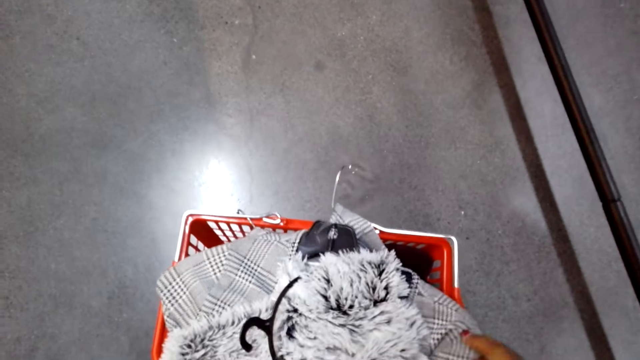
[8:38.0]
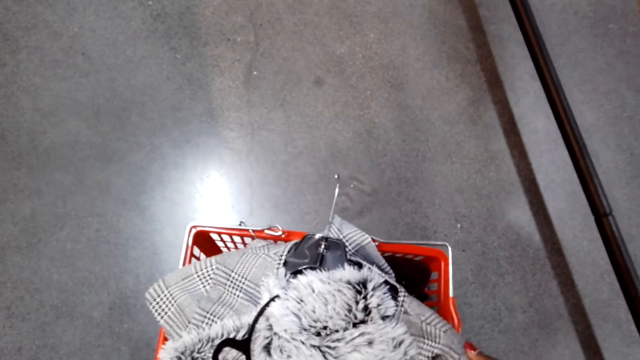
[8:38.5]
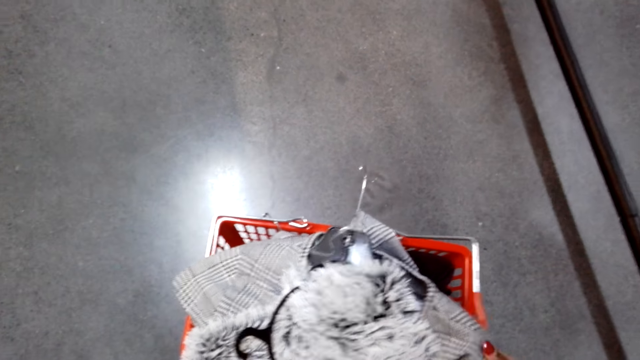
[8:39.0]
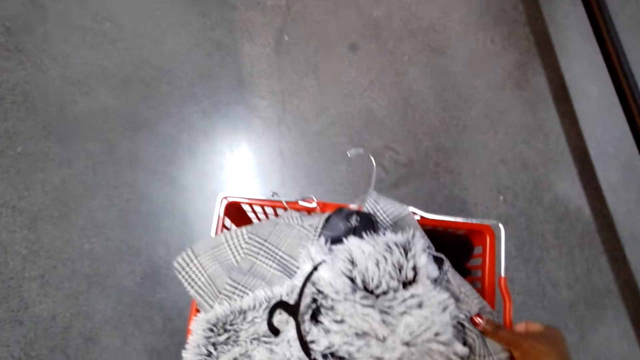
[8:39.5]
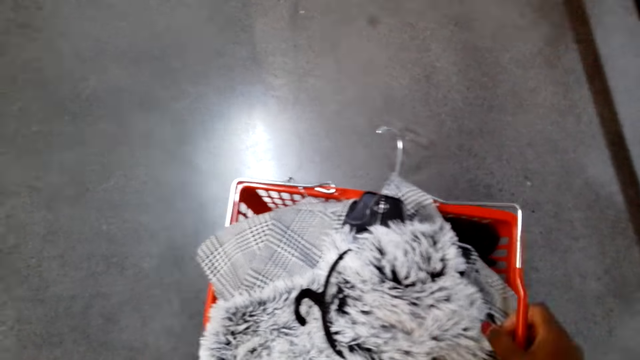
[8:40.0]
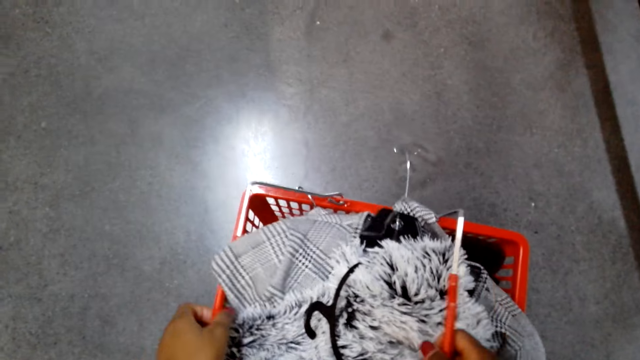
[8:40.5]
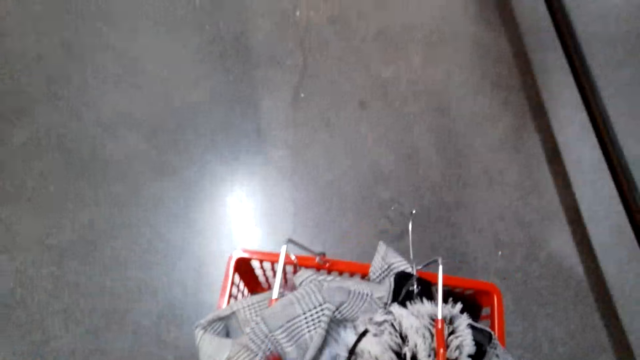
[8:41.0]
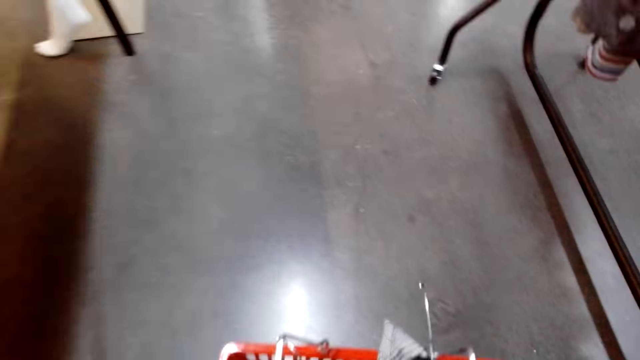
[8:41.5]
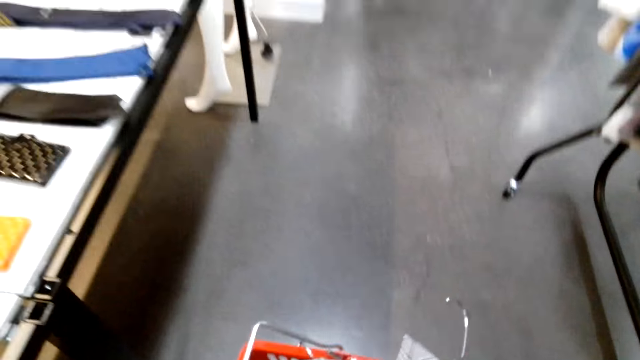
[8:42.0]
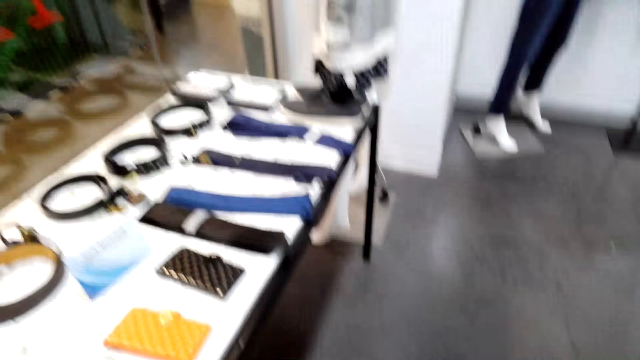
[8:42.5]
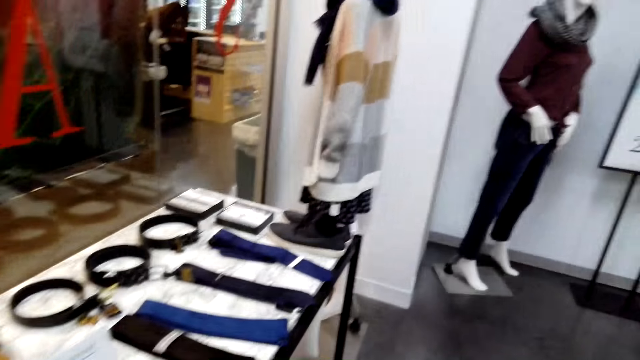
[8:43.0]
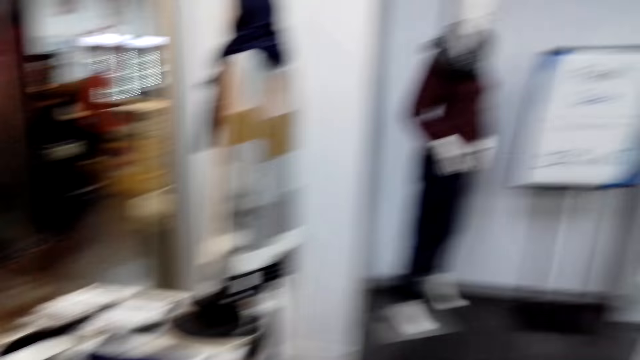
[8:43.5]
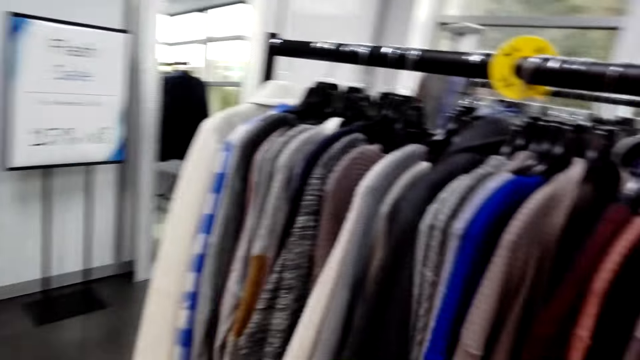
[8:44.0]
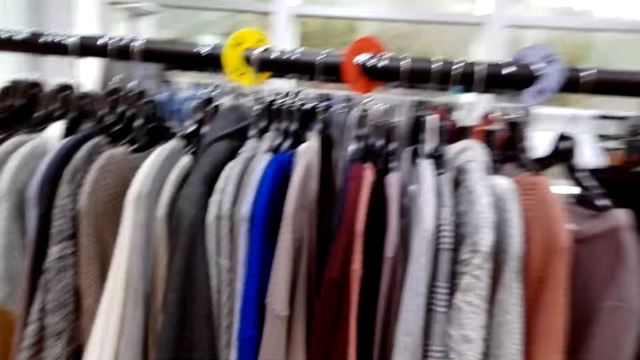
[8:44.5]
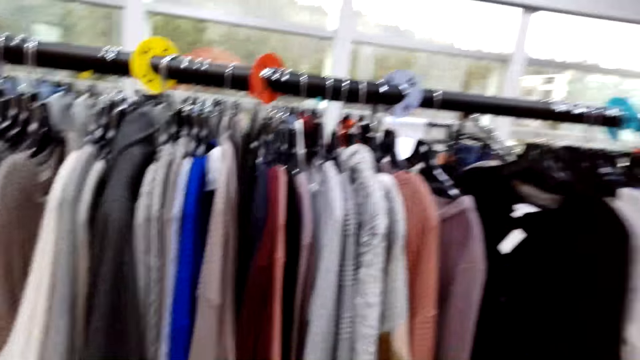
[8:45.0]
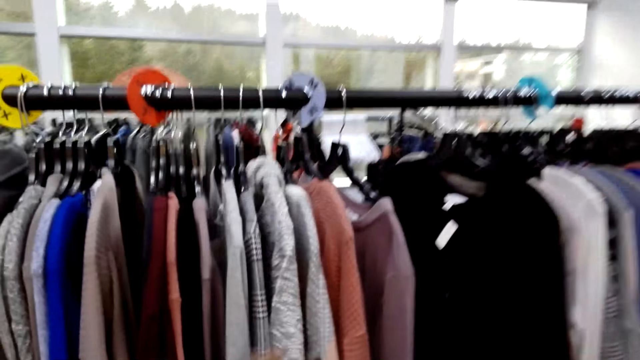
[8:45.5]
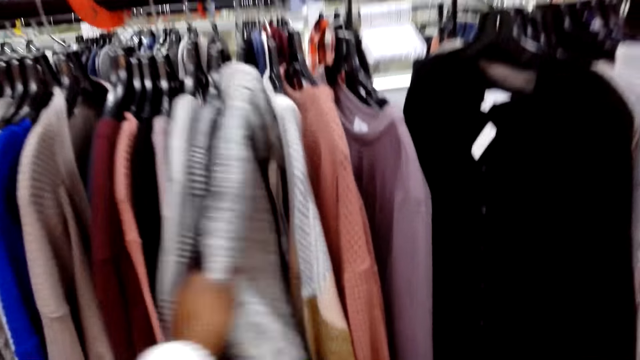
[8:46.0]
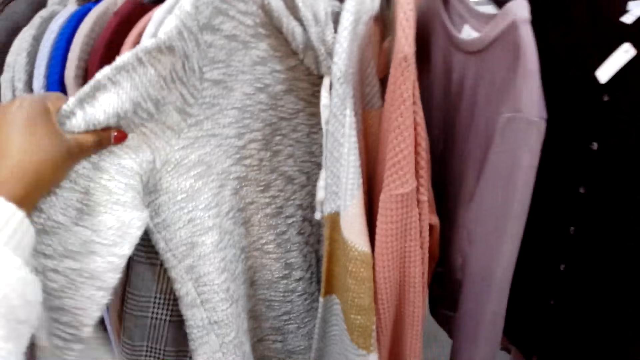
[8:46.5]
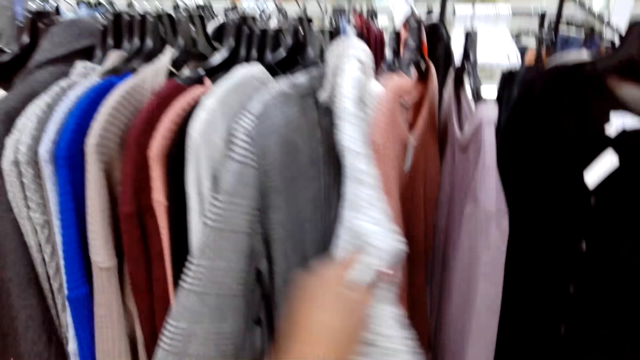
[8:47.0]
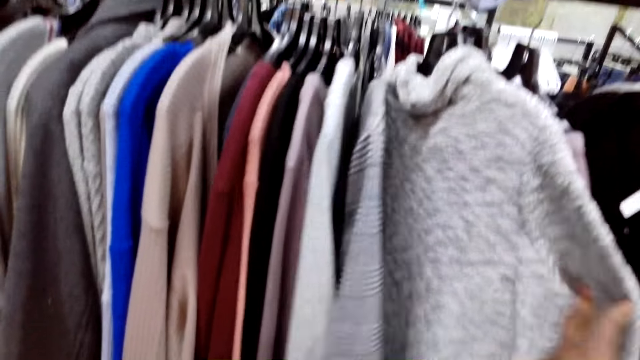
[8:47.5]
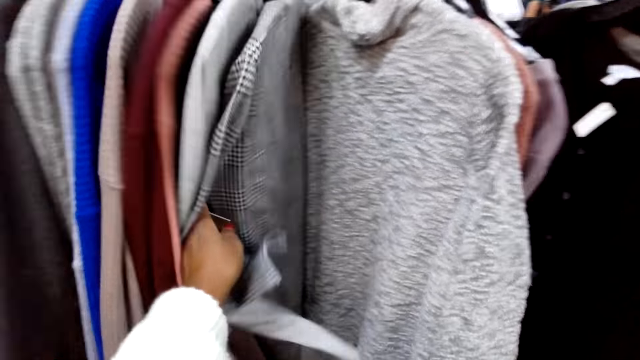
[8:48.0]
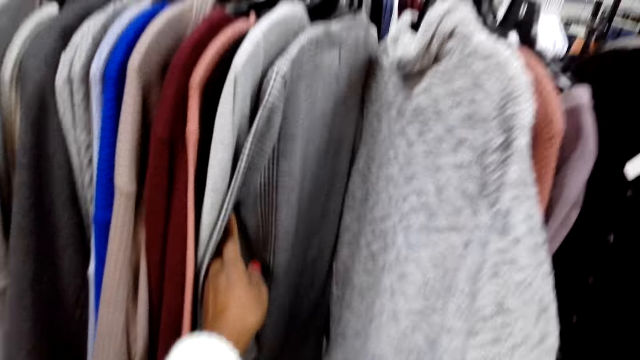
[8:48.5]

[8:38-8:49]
The camera wearer picks up a cart on the floor. They walk in a clothes shop to the display of clothes. They check a sweater on the display and move clothes.

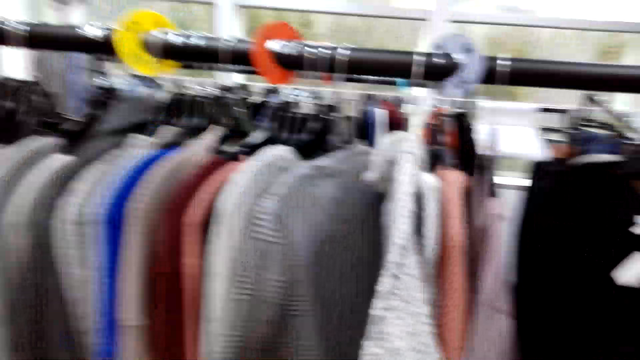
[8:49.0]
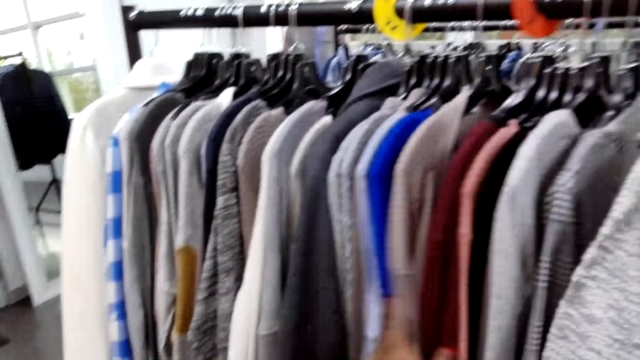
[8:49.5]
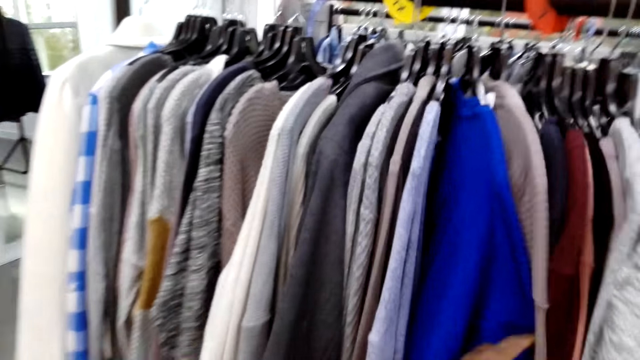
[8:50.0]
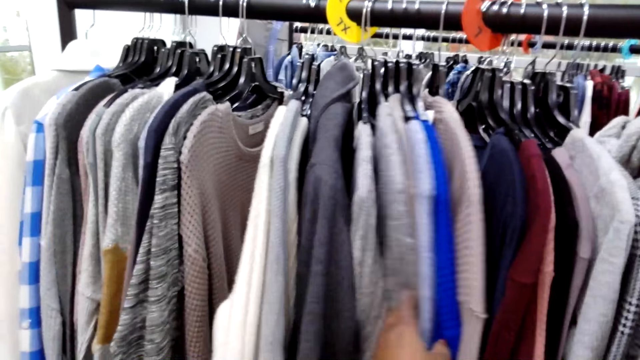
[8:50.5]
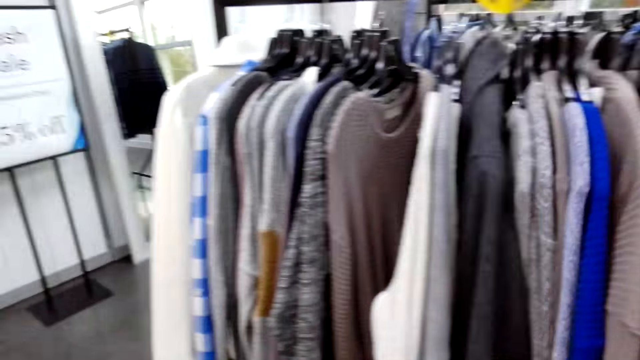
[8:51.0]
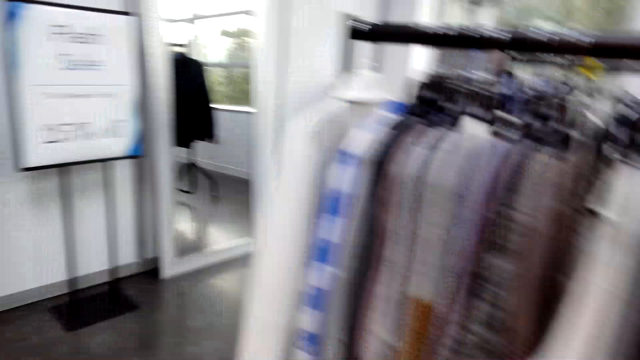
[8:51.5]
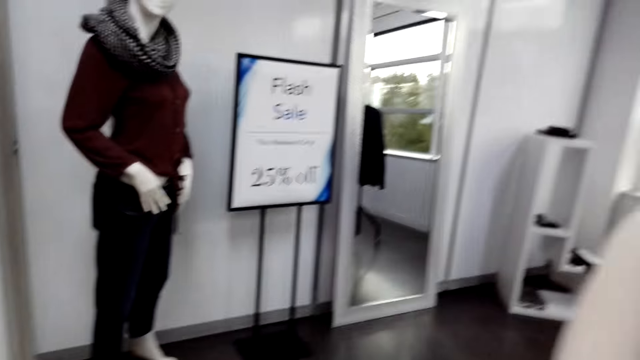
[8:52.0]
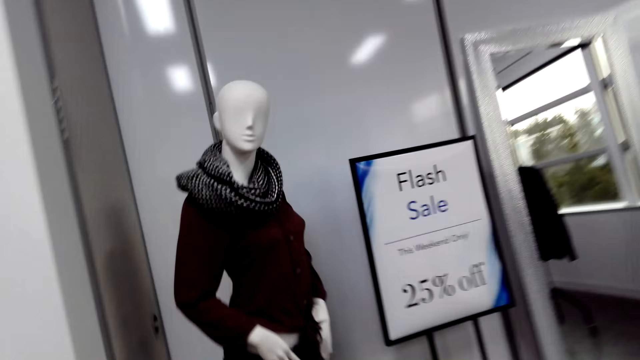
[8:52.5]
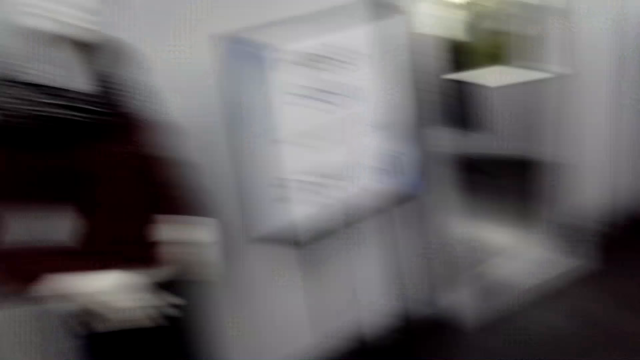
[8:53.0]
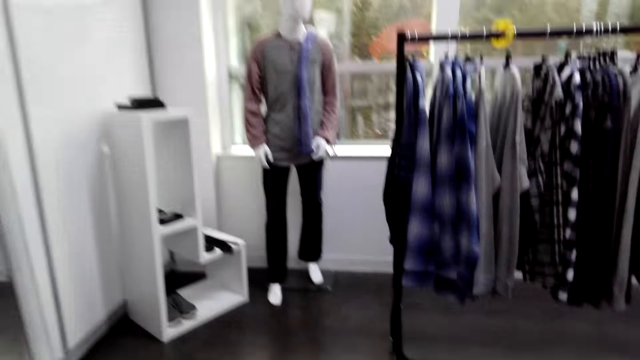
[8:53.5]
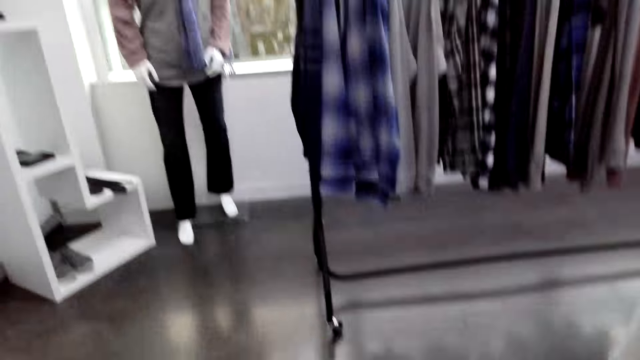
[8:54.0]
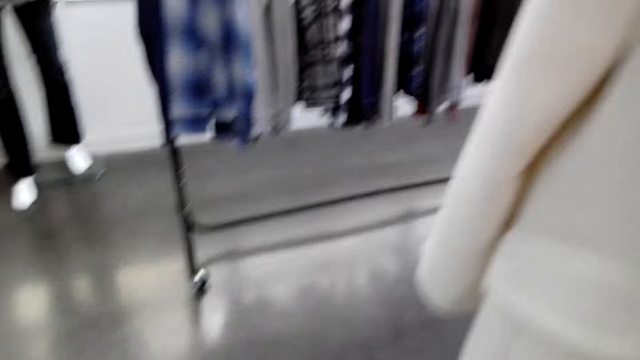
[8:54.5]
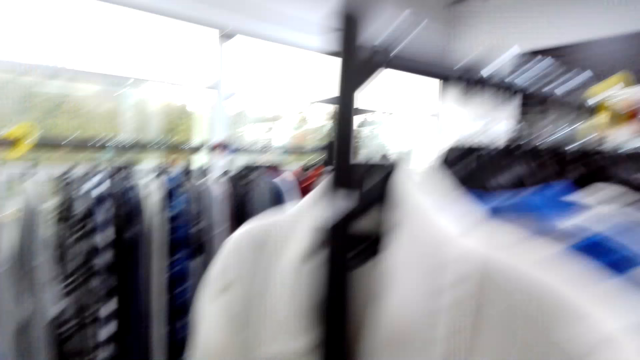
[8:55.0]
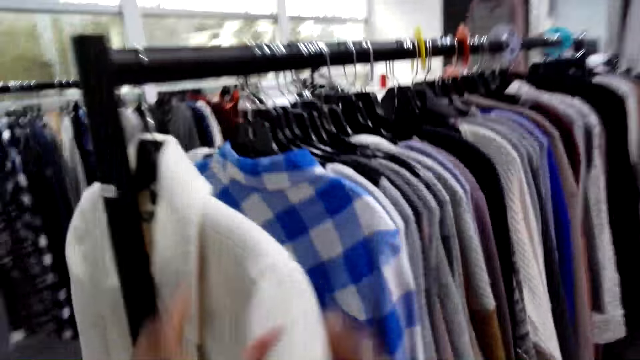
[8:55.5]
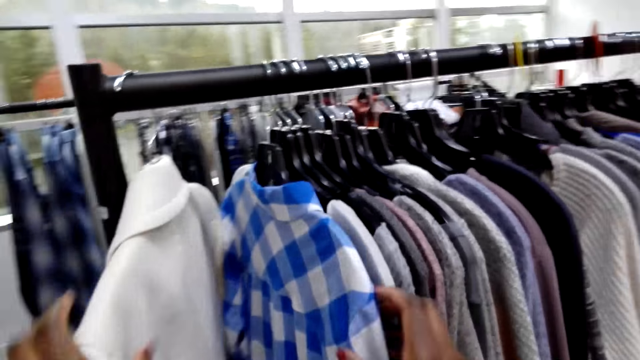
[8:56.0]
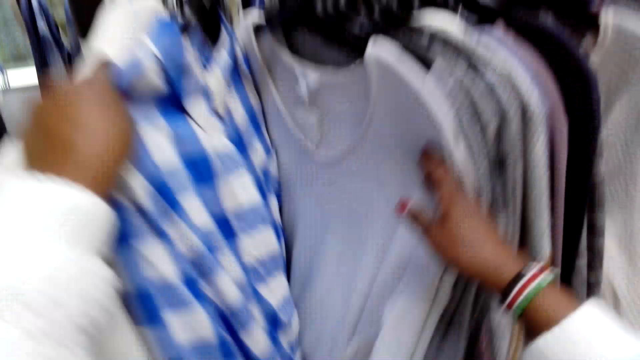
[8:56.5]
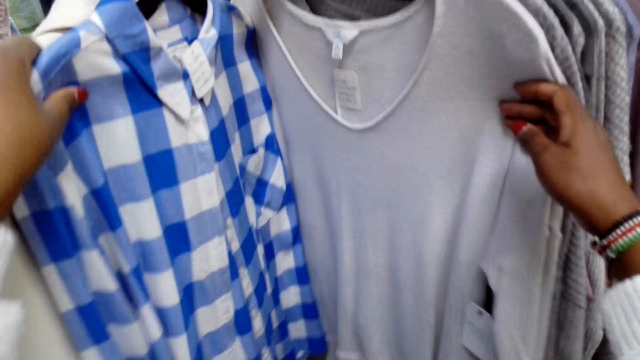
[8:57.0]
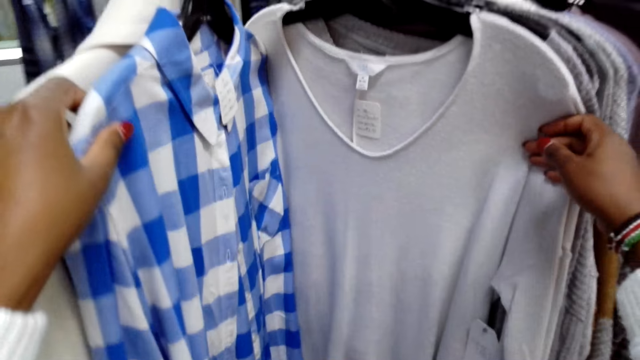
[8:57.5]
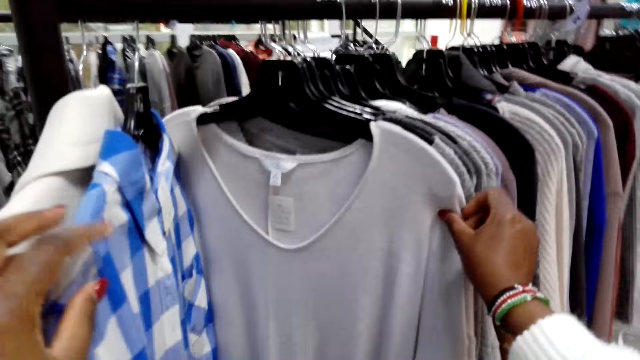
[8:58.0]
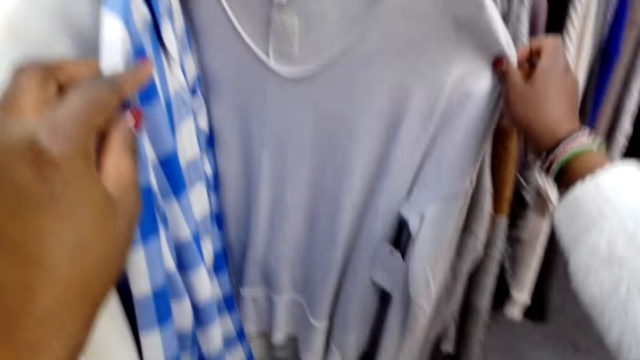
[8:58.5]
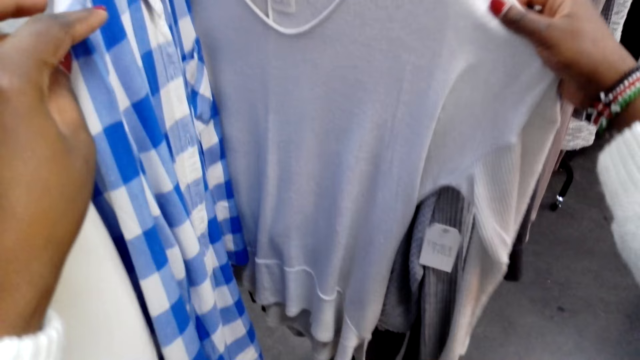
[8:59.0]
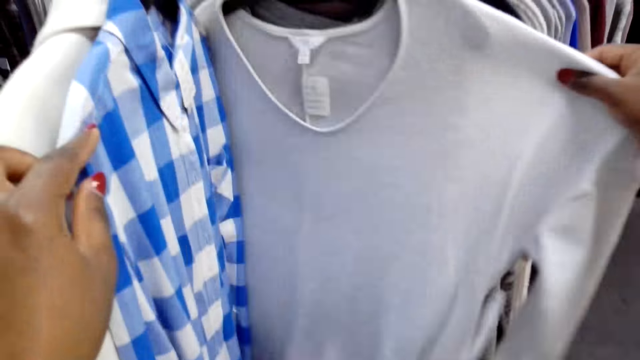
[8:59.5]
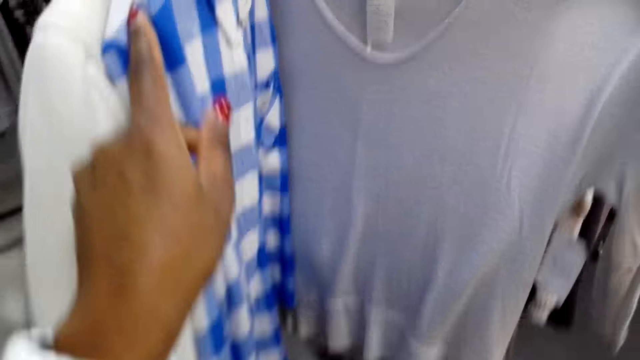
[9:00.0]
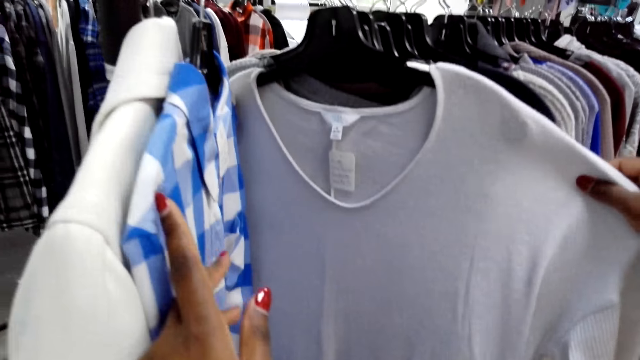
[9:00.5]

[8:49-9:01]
The camera wearer checks the sweater on the display. They walk around in a clothes shop. They put the cart on the floor. They check shirts on the hangers, check a shirt on a hanger, move clothes, and straighten the shirt on the hanger.
